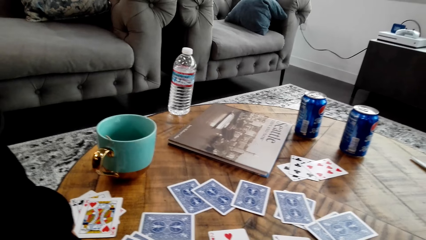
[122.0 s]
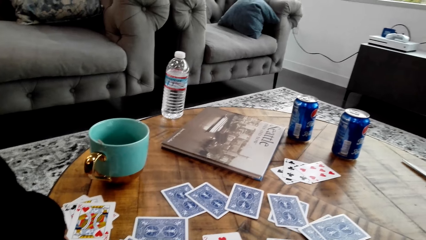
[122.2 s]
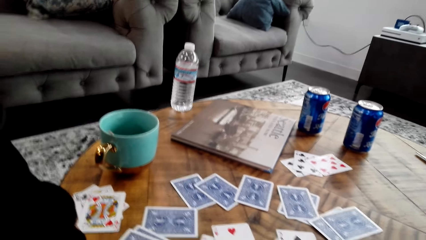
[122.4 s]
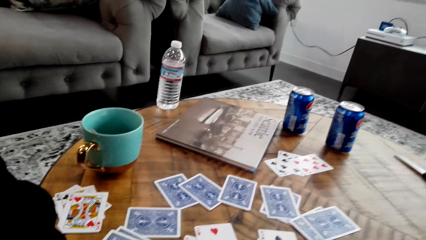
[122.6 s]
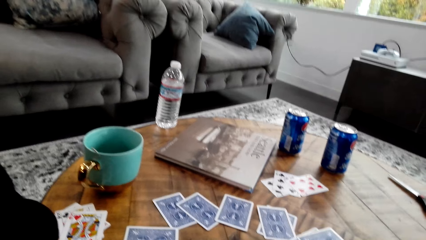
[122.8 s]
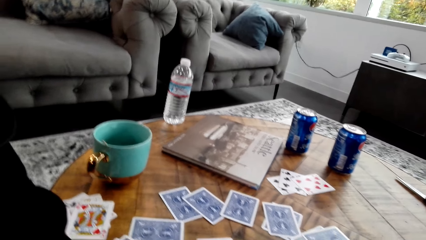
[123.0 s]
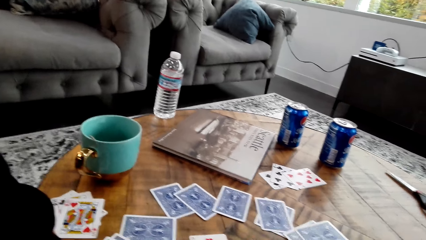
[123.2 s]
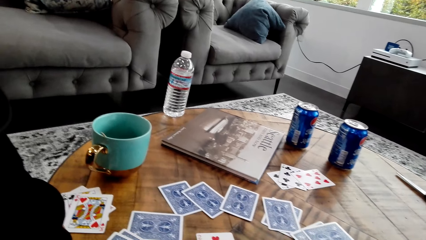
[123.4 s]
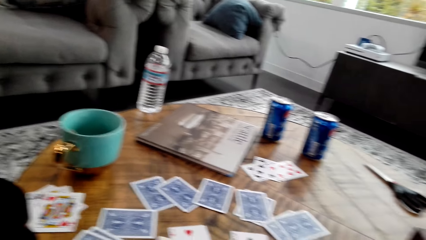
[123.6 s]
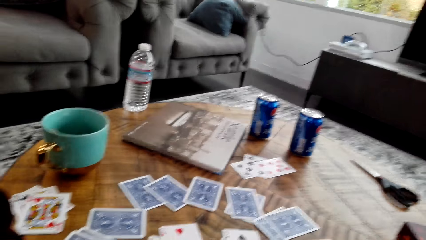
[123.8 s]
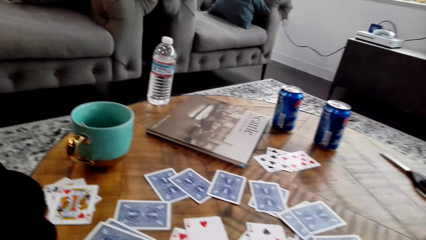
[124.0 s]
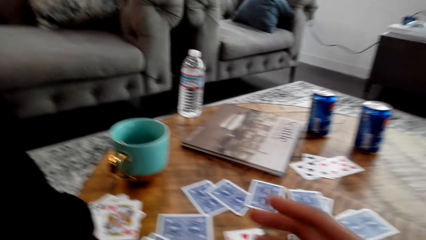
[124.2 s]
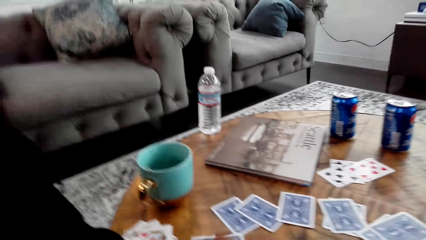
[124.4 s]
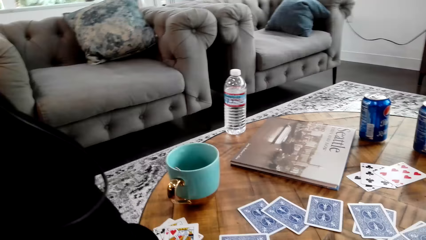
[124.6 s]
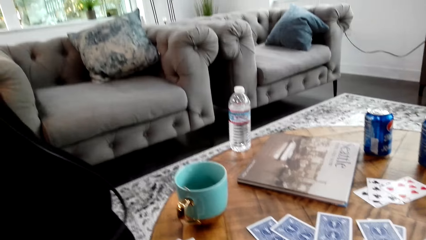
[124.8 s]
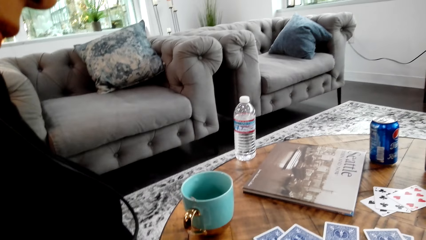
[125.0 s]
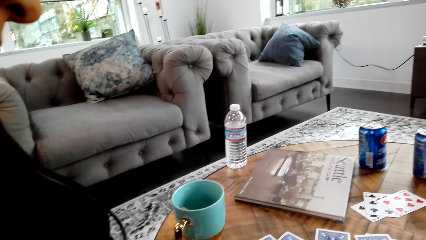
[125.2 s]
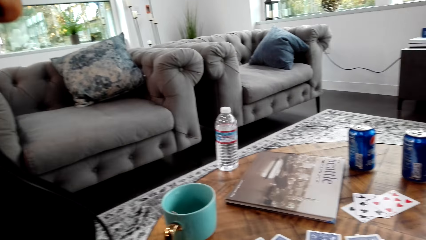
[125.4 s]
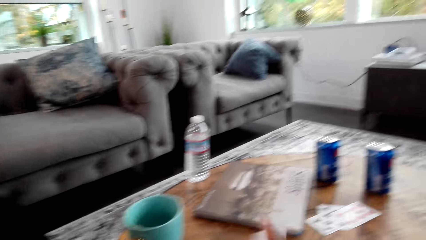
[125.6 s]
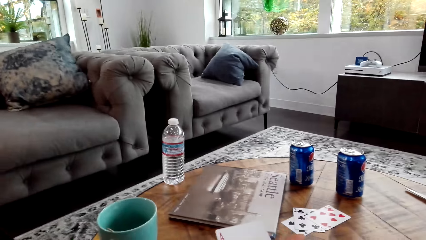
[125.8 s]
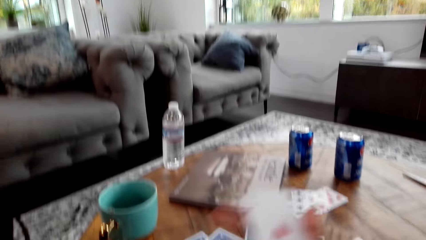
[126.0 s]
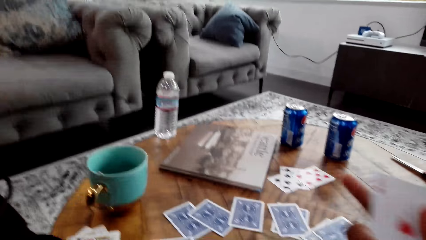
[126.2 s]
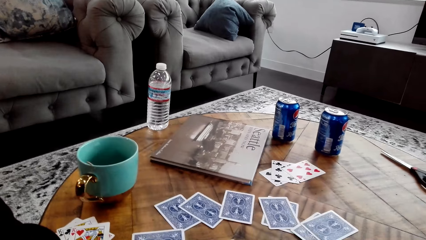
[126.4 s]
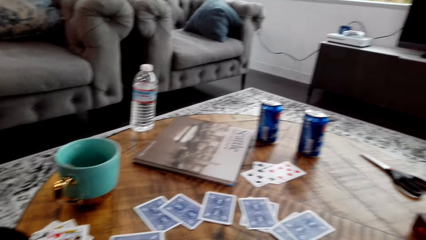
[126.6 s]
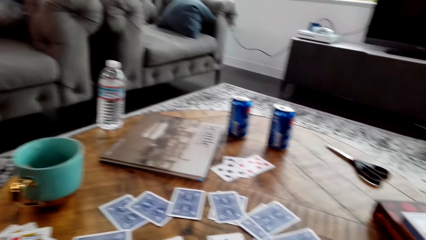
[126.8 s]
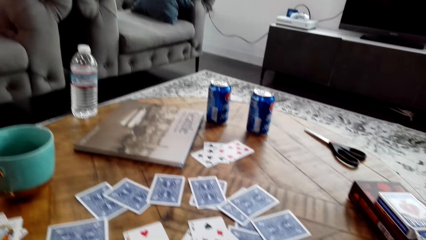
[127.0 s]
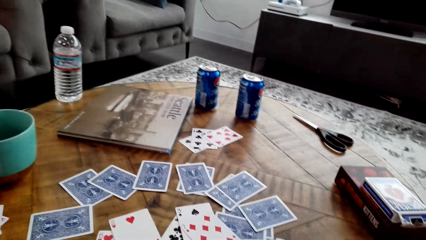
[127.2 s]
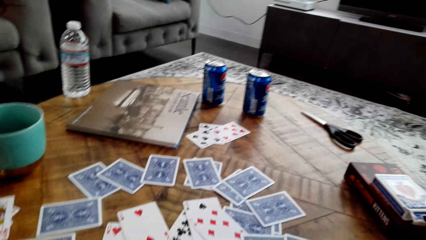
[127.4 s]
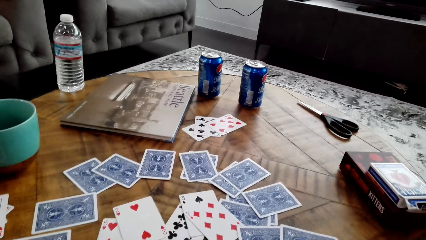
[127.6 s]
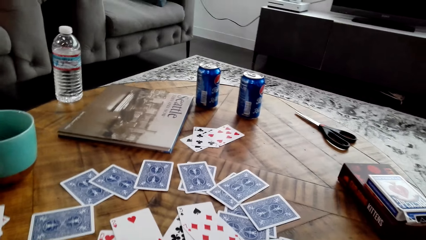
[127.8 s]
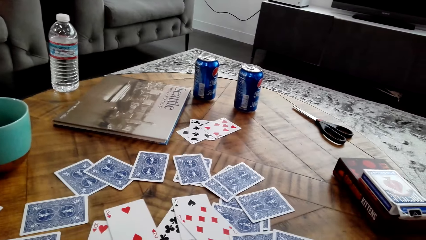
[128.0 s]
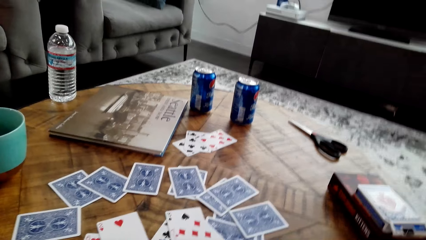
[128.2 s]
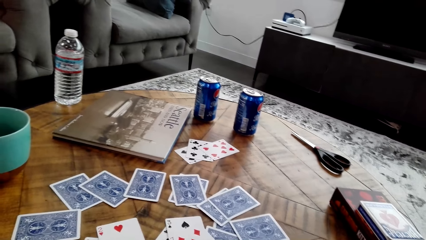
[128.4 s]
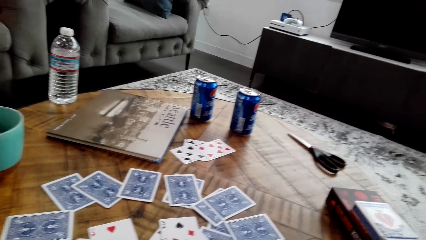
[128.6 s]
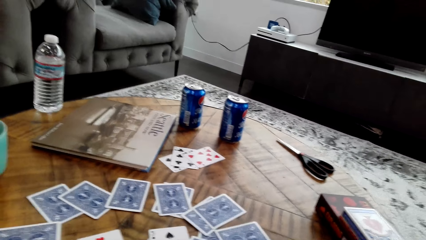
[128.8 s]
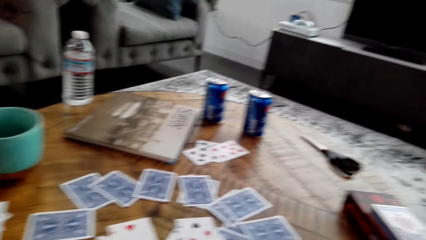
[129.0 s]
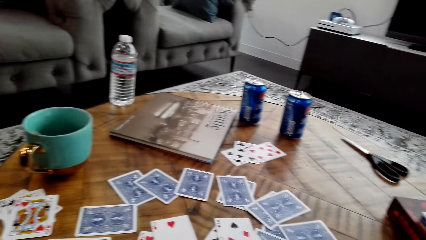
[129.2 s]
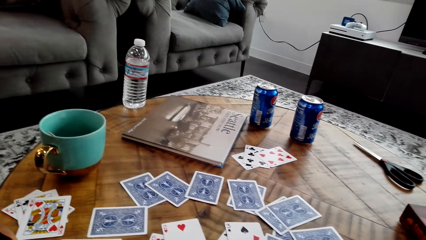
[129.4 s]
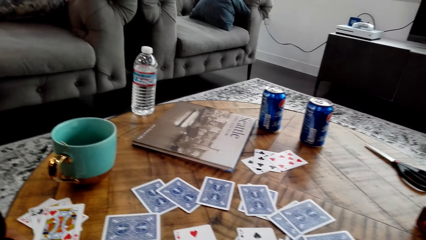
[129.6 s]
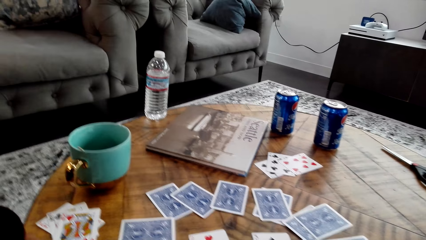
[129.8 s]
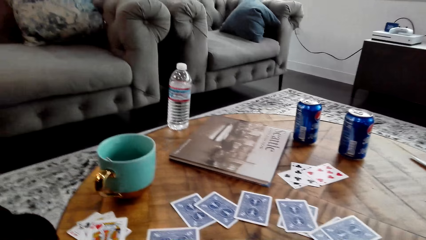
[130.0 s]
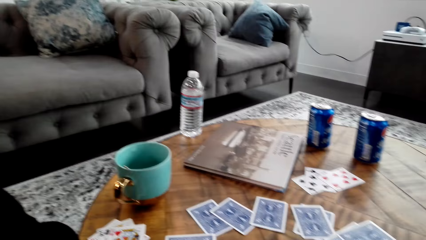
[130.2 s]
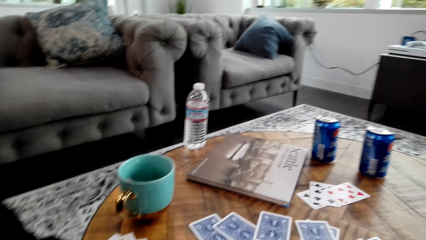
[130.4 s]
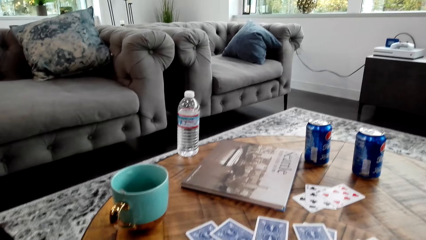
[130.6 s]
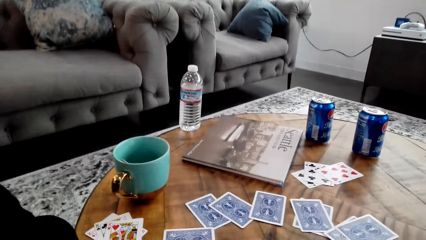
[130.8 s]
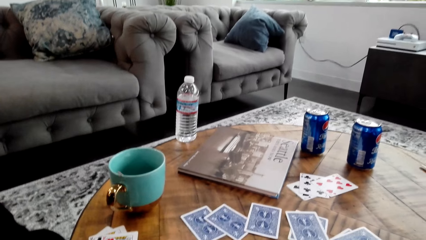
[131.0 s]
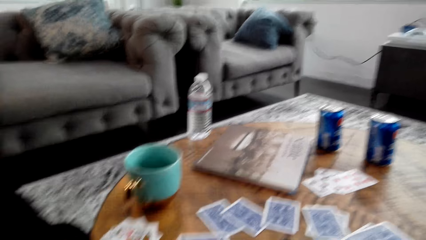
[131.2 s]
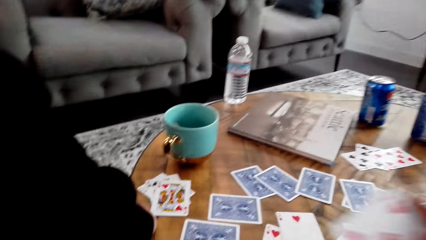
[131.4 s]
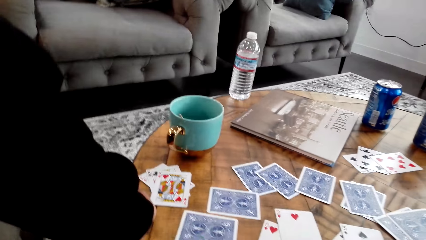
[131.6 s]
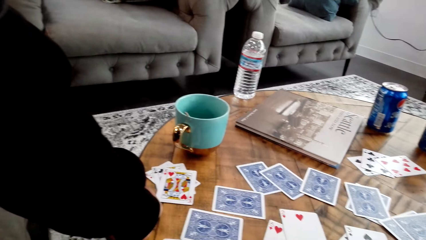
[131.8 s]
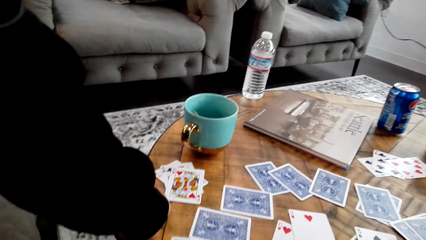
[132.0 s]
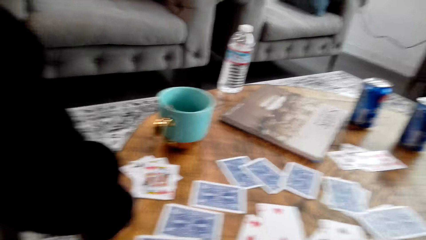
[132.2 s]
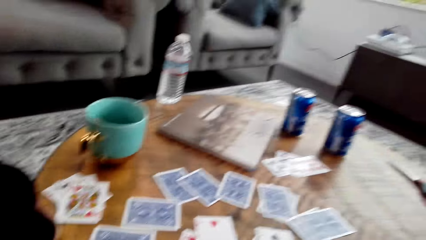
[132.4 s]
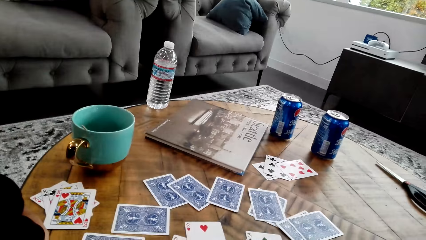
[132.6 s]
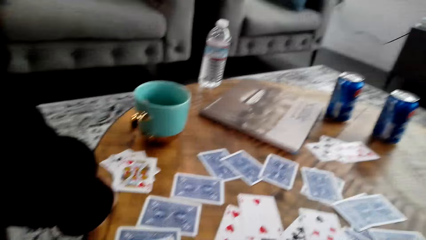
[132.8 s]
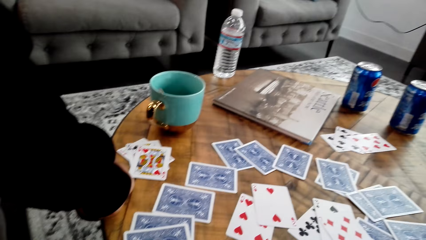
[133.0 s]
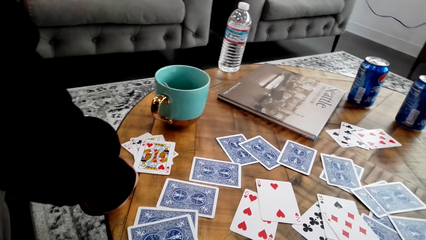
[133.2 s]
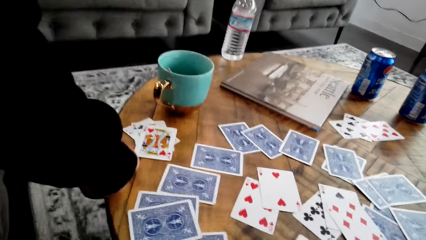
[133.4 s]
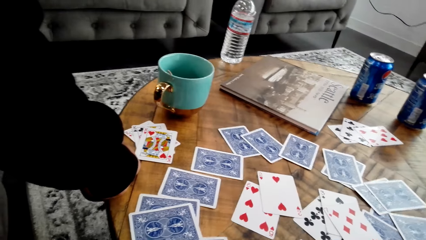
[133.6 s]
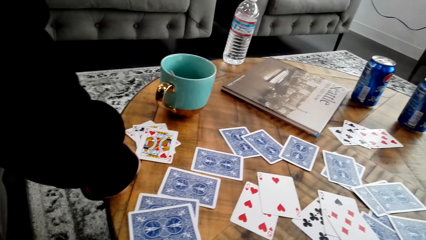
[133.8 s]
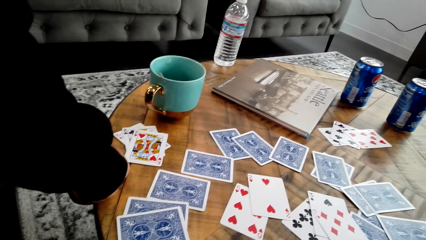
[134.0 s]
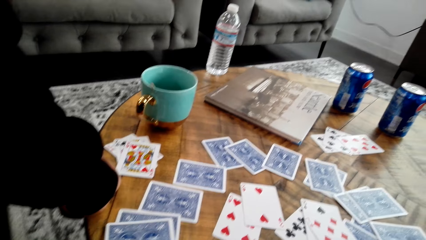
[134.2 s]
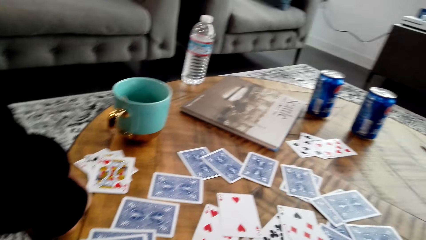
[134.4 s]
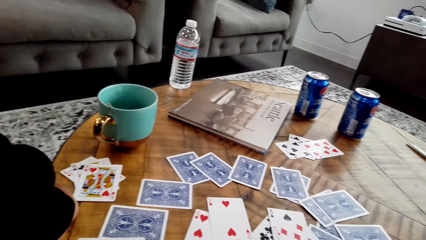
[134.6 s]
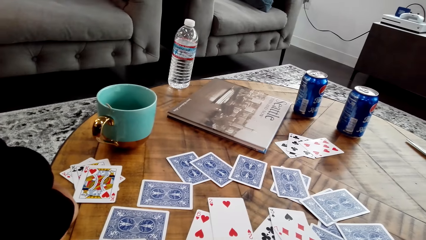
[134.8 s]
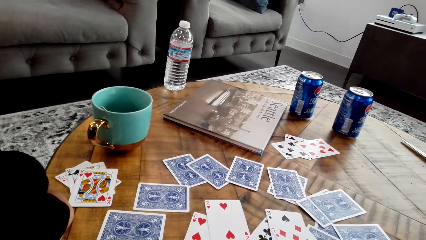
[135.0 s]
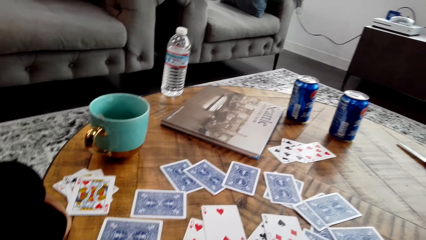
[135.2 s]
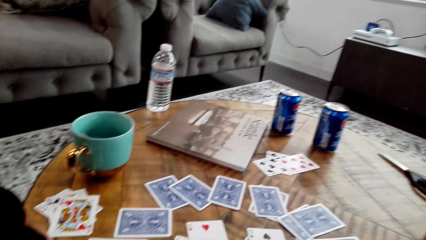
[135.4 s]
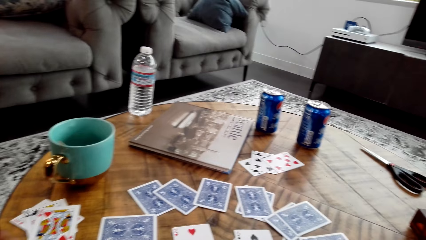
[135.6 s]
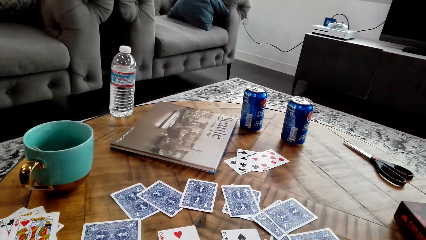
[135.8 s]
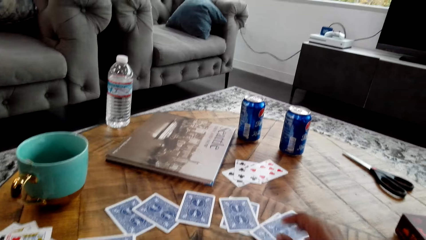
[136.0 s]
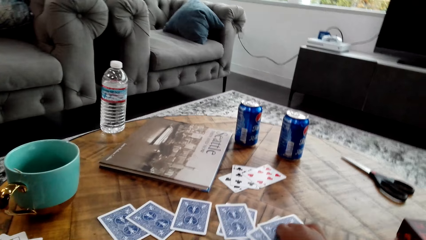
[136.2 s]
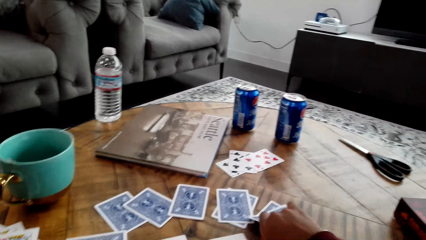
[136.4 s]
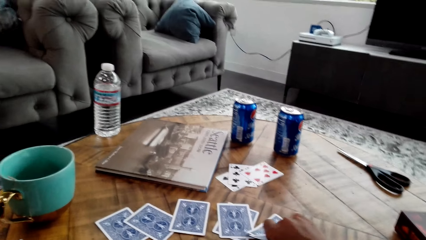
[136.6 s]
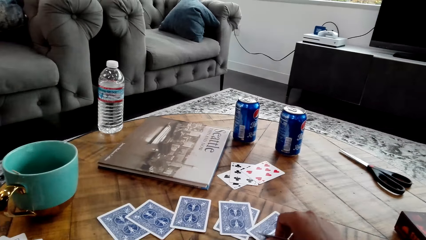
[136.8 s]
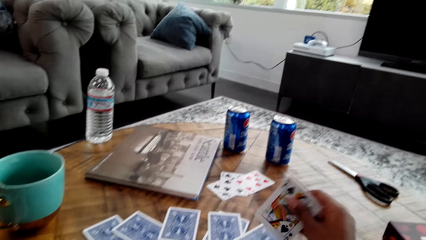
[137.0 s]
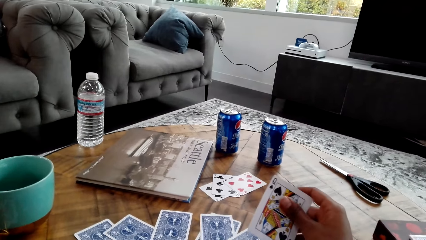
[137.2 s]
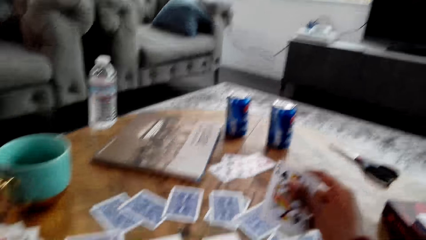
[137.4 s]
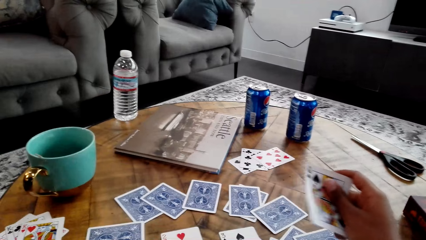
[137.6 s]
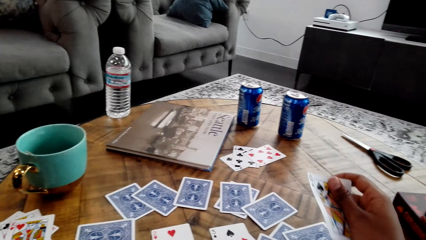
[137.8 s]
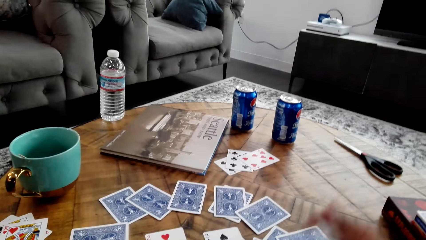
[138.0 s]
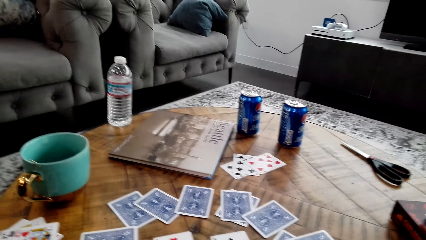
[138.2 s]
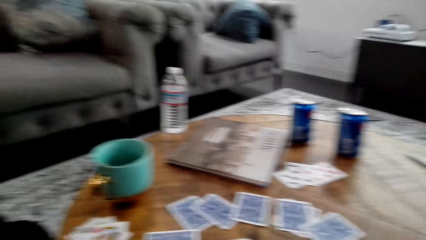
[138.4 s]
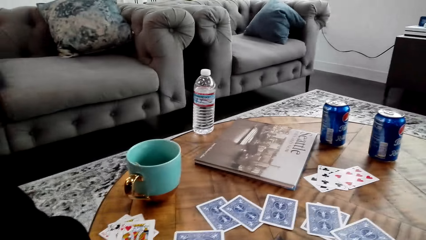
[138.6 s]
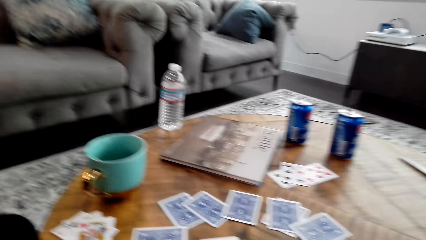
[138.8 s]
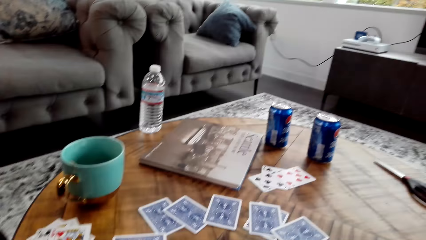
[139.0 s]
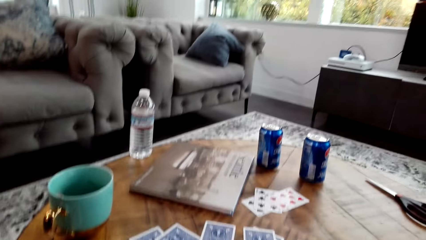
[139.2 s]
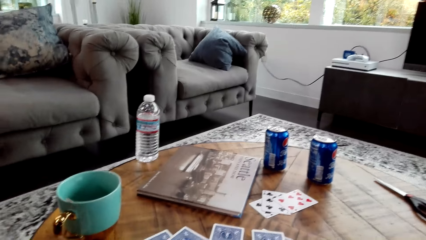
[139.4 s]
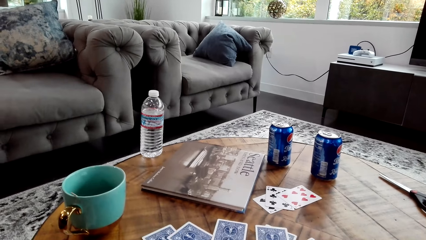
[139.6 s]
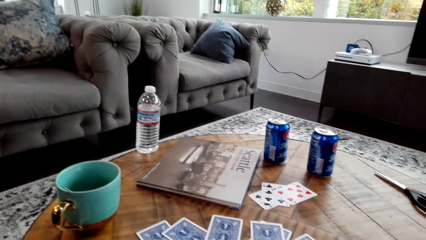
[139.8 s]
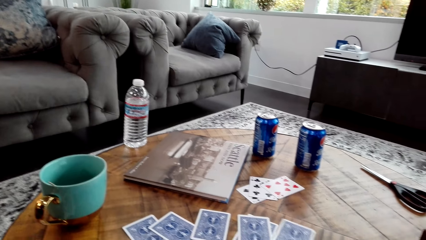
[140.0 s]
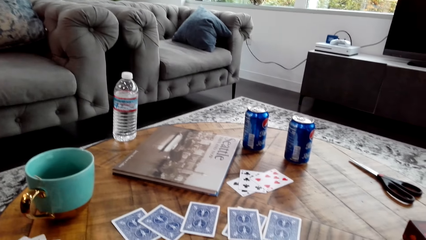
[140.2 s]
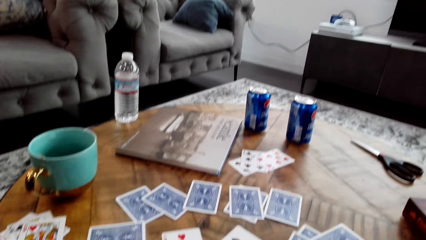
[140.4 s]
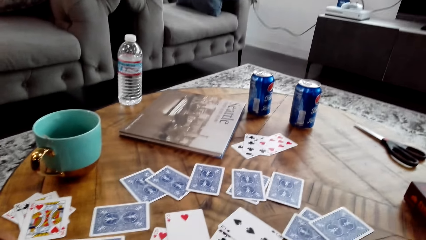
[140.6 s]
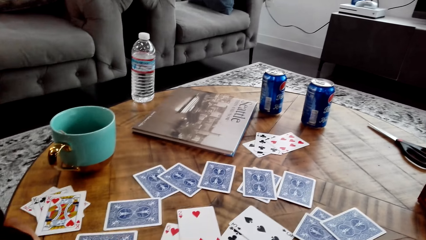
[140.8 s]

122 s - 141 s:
The camera wearer moves her hand. She picks a card. She moves cards on a table. She picks a card from the table.
